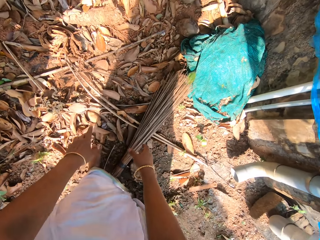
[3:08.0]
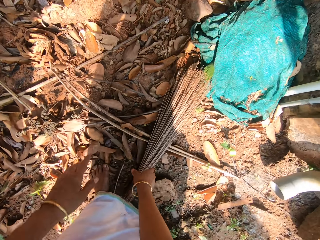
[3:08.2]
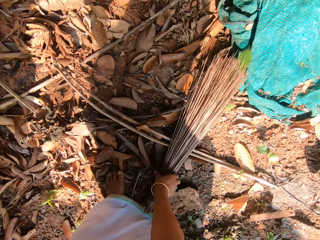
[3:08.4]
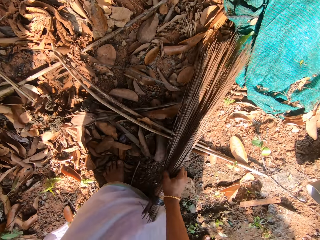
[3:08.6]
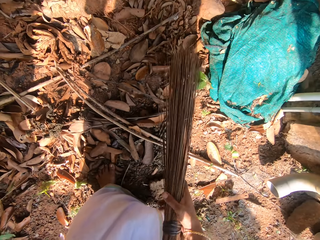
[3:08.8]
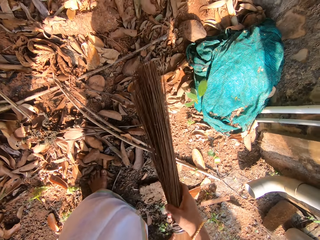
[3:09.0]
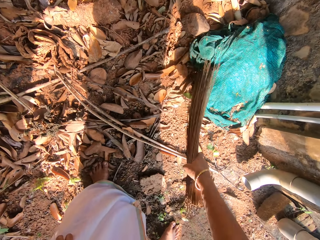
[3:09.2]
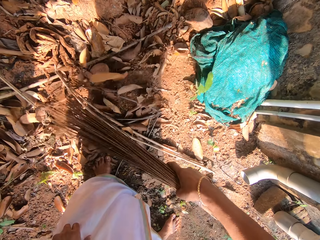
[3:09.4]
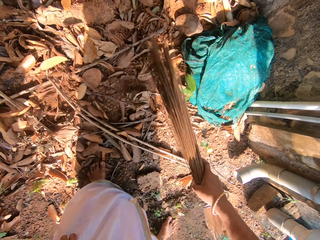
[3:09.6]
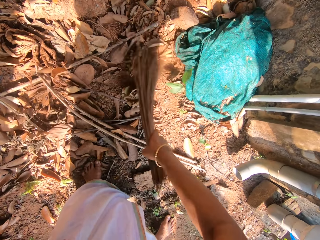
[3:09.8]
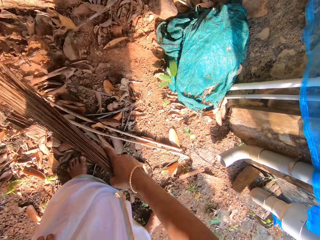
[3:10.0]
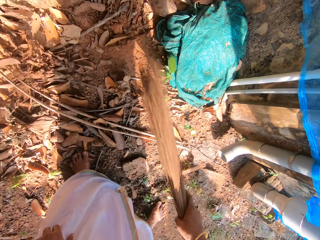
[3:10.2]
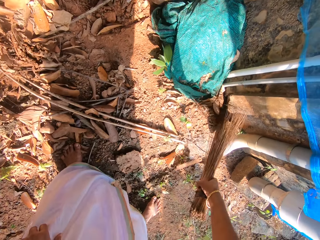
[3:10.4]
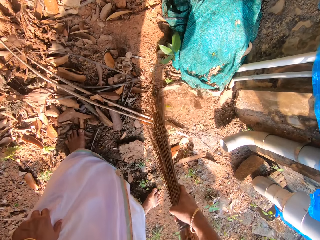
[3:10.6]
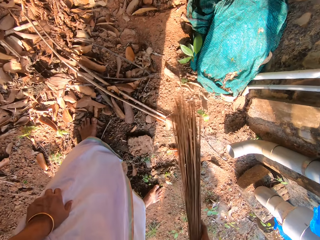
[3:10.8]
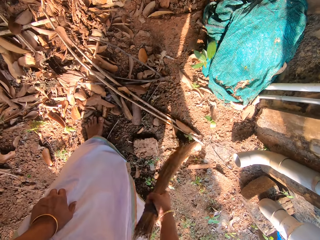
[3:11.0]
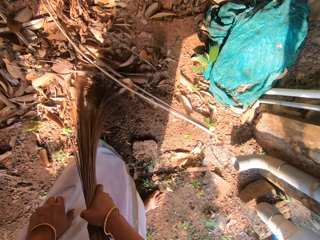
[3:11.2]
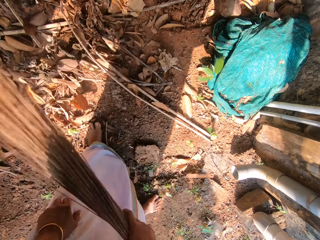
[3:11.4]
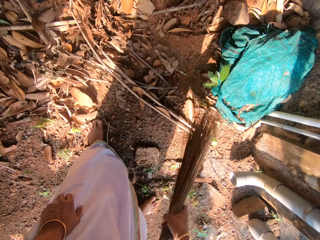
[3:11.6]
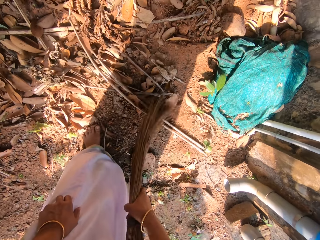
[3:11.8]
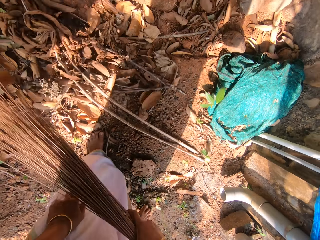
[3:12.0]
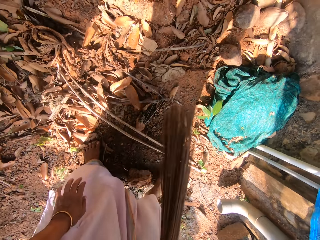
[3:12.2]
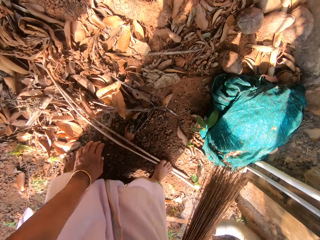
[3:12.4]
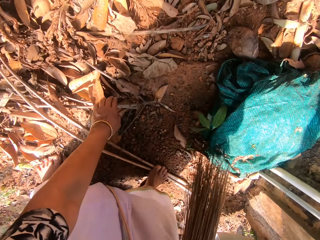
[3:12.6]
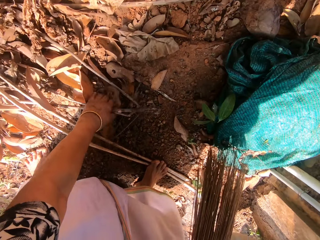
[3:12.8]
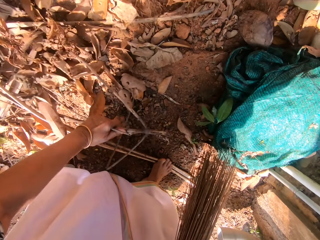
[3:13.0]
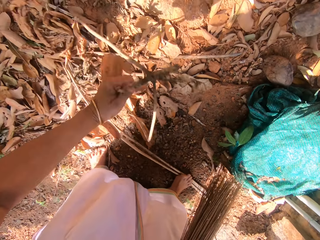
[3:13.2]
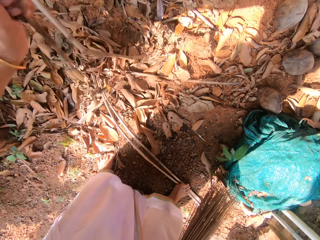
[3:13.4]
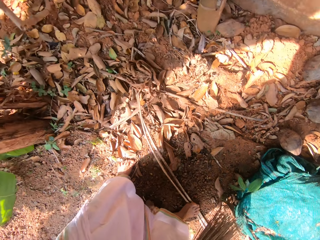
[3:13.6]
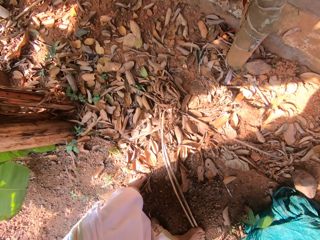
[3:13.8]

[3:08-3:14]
The camera wearer picks the broom from the ground with her right hand. She sweeps dried leaves on the ground with the broom in her right hand. She picks some dried stalks and dead leaves from the ground with her left hand. She drops the dried stalks on the ground with her left hand.

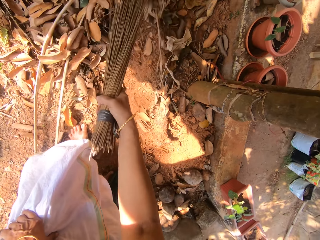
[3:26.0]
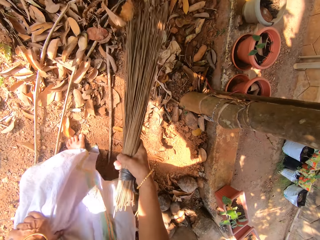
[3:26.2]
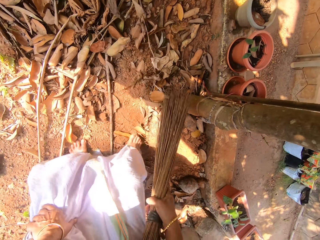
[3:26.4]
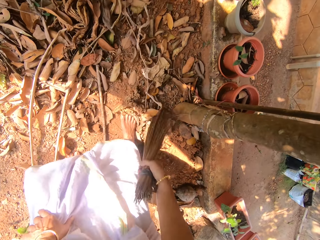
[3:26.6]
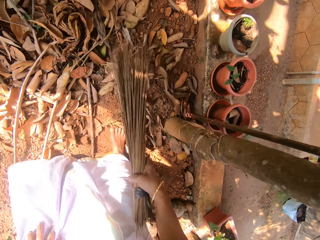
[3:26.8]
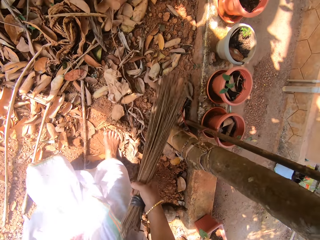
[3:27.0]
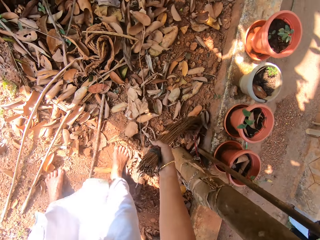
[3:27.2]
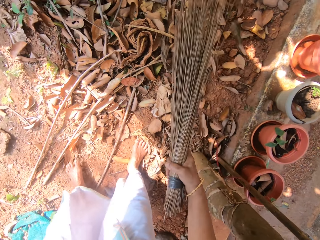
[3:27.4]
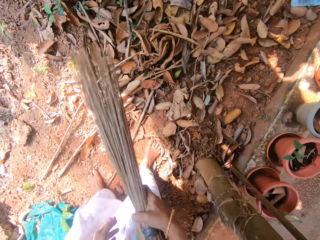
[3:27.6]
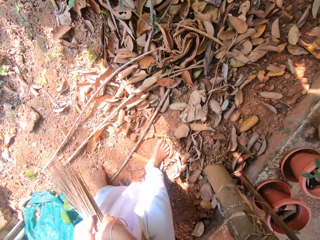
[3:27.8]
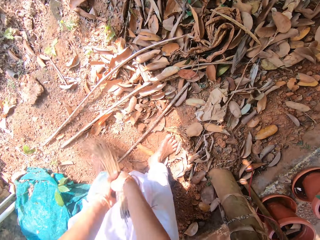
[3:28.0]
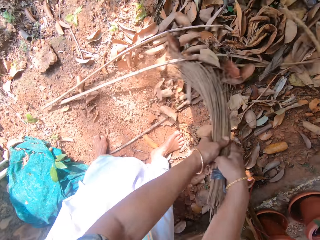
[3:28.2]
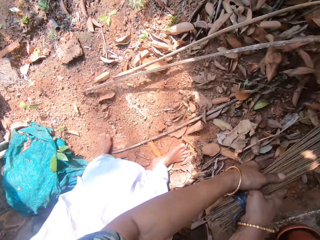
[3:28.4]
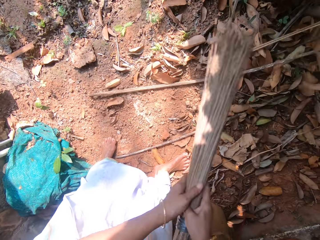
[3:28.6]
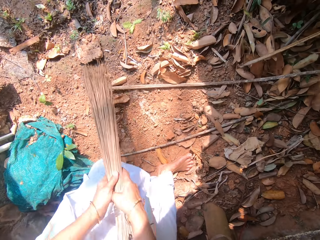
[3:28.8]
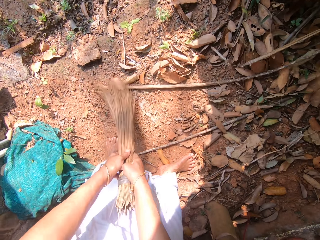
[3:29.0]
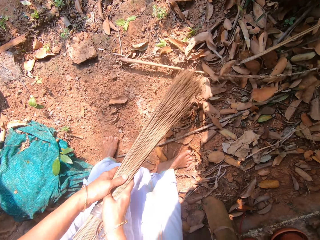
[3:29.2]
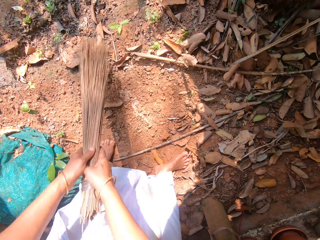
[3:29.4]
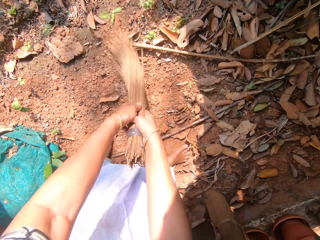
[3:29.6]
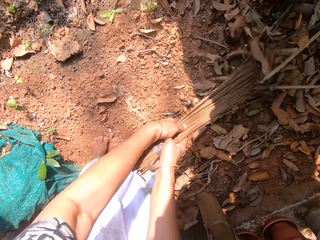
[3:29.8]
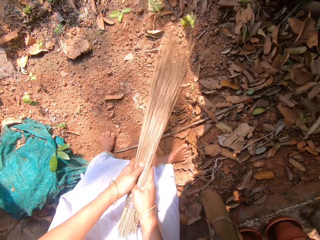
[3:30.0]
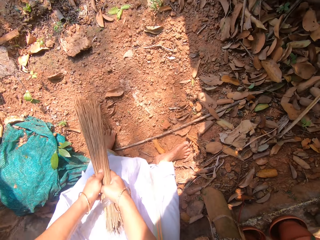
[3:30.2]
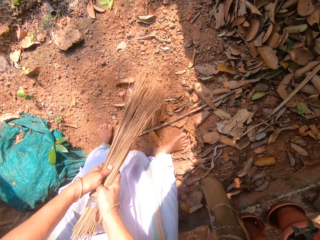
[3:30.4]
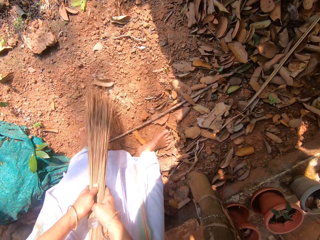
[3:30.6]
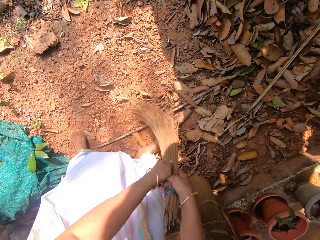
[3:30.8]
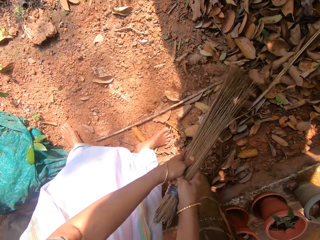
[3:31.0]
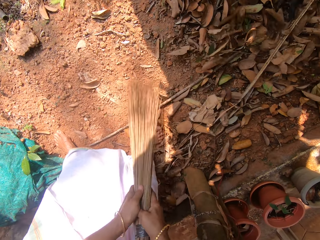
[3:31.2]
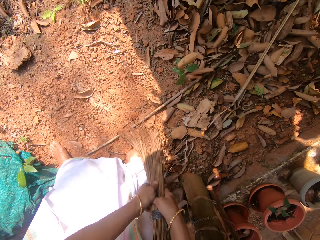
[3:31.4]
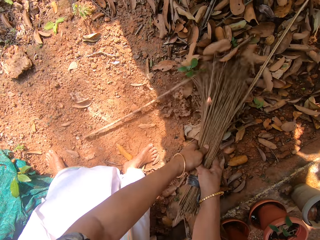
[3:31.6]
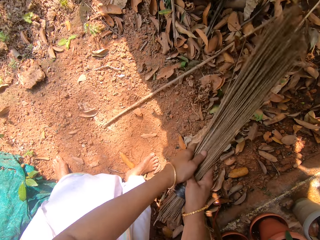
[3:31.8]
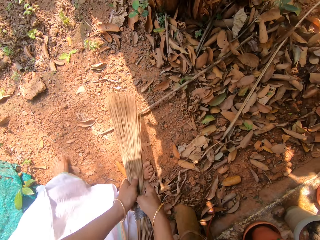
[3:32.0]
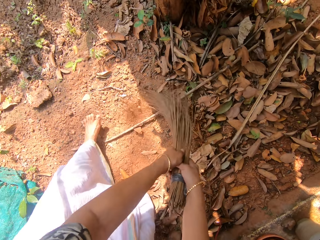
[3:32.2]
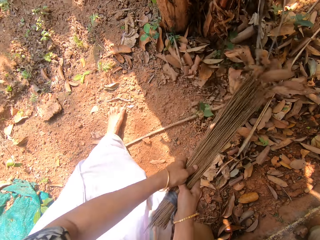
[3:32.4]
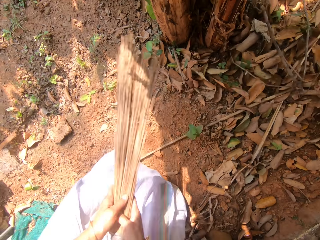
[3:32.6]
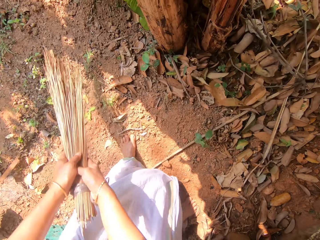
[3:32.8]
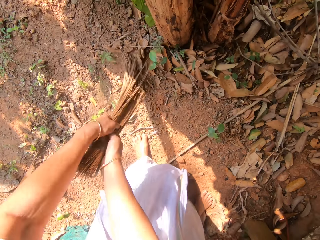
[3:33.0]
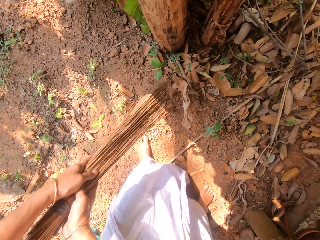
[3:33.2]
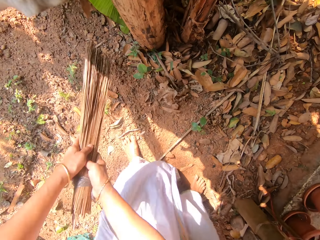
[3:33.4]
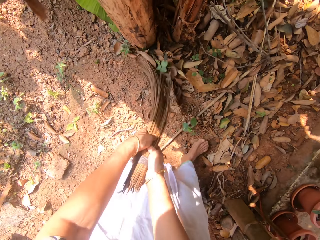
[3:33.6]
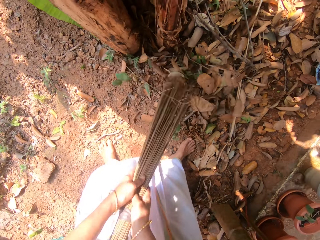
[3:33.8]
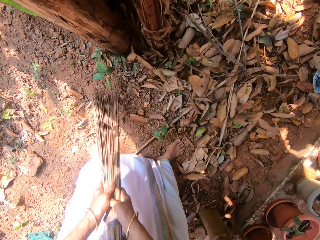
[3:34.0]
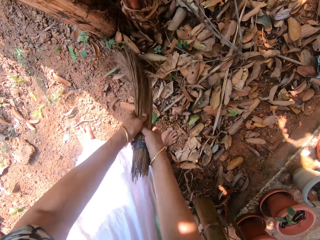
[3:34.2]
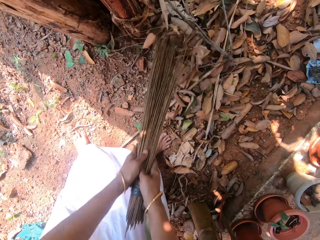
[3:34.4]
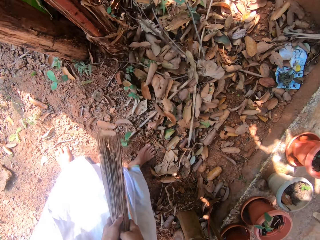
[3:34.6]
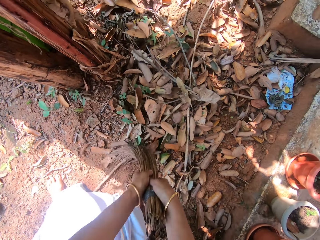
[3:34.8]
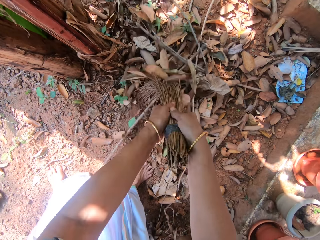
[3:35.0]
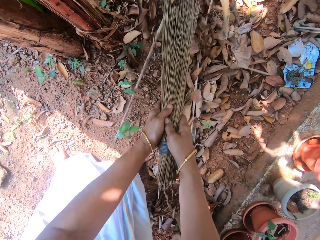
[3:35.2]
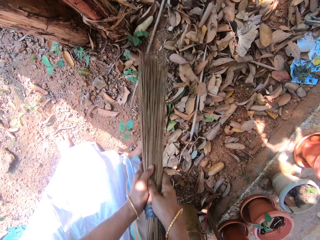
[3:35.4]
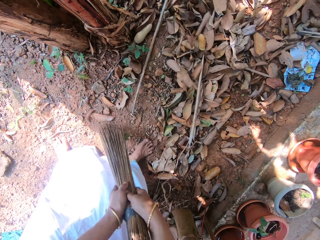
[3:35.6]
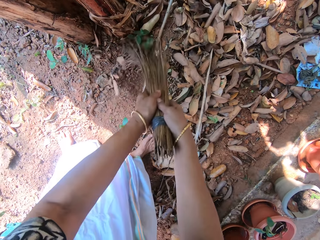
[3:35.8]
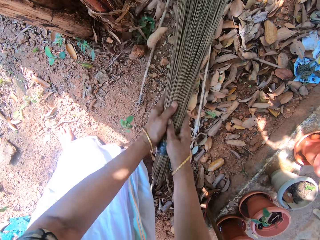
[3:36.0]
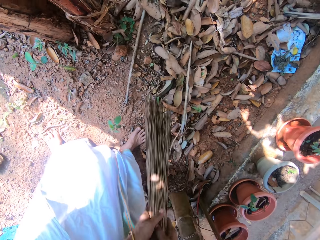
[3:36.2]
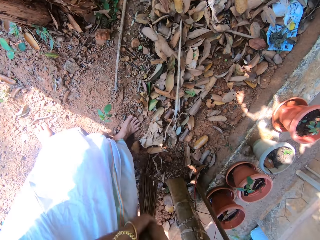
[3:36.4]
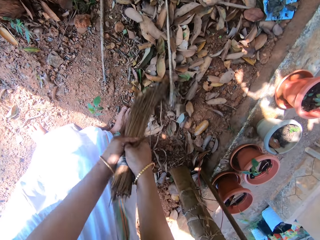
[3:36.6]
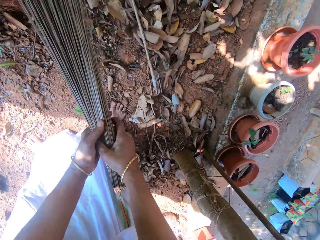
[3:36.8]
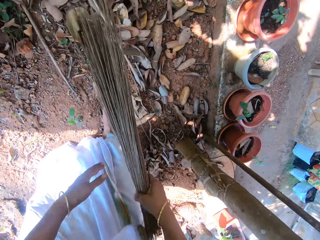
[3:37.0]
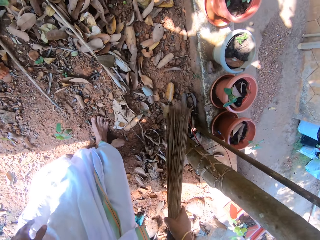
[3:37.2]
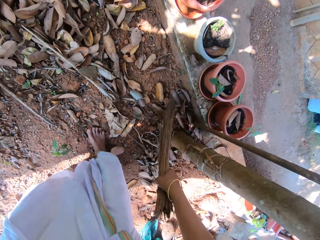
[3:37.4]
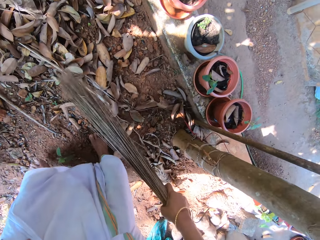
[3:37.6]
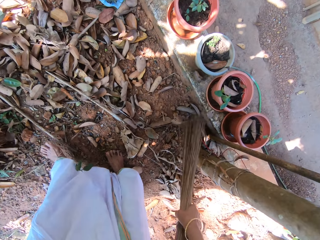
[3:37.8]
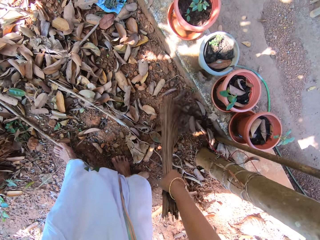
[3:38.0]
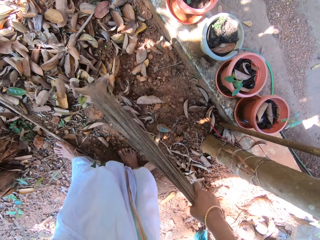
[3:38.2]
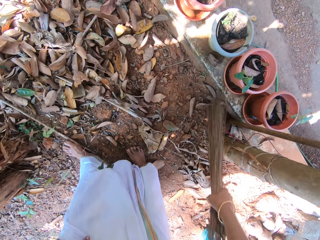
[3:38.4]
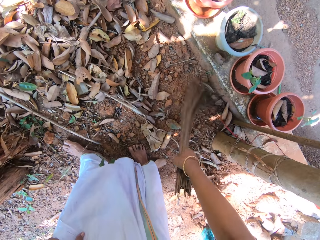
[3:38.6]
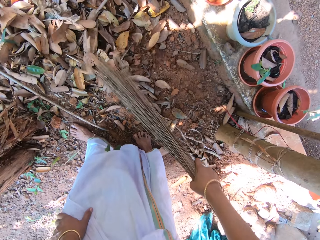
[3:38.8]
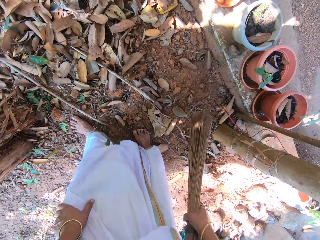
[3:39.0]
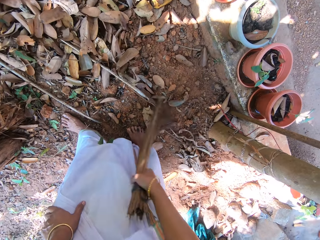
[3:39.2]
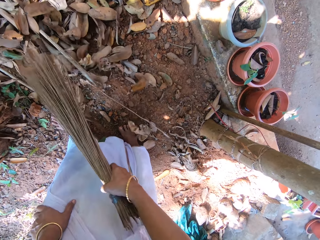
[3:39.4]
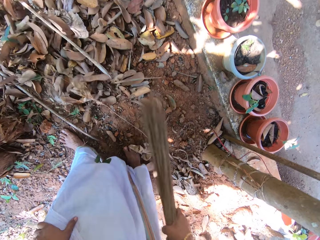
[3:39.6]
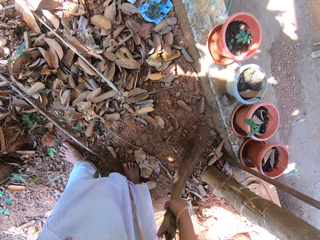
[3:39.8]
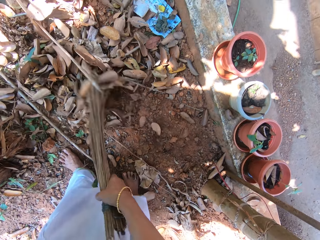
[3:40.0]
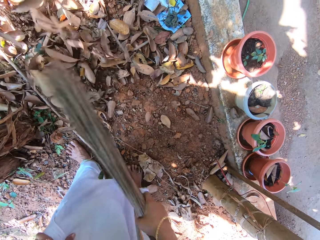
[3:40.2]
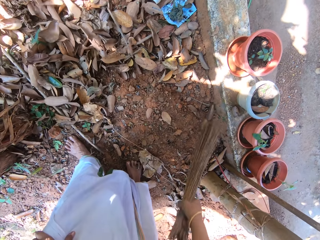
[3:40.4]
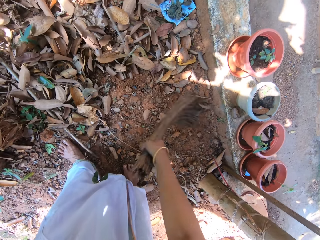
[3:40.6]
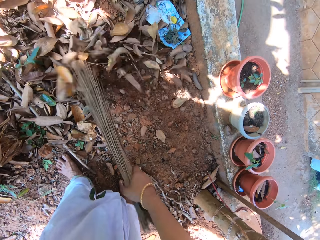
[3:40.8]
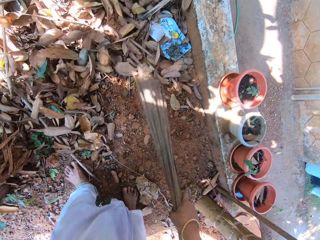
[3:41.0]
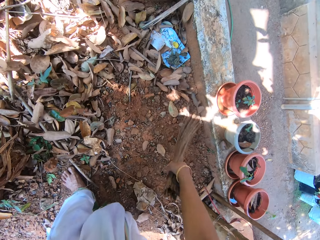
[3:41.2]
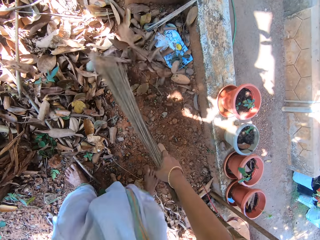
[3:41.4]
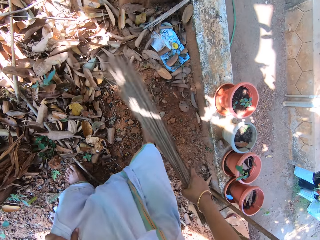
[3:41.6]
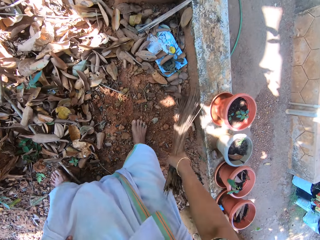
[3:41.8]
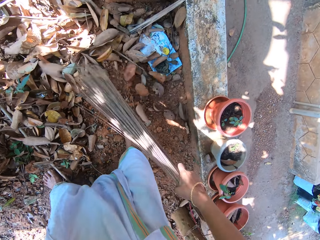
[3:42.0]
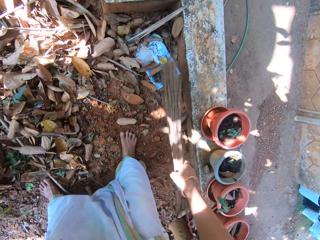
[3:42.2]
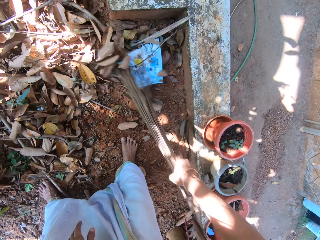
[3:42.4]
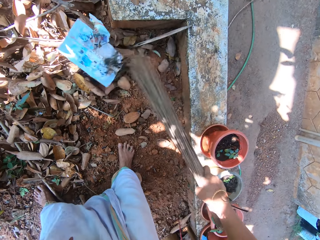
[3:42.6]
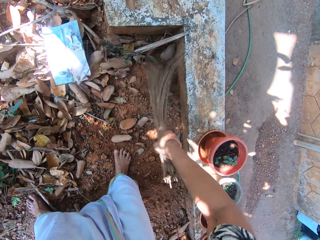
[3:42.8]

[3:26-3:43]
The camera wearer sweeps dried leaves and dried stalks on the ground with the broom in her hands. She removes her left hand from the broom. She sweeps the dried leaves and dried stalks on the ground with the broom in her right hand.
